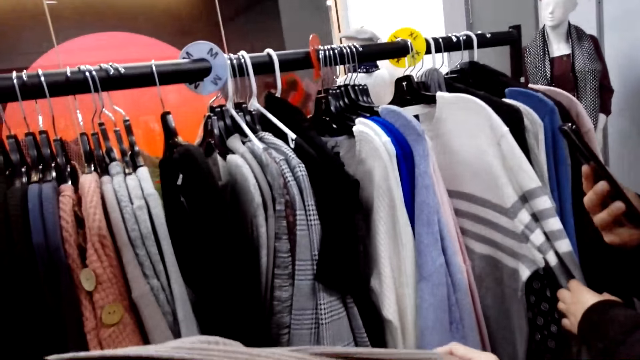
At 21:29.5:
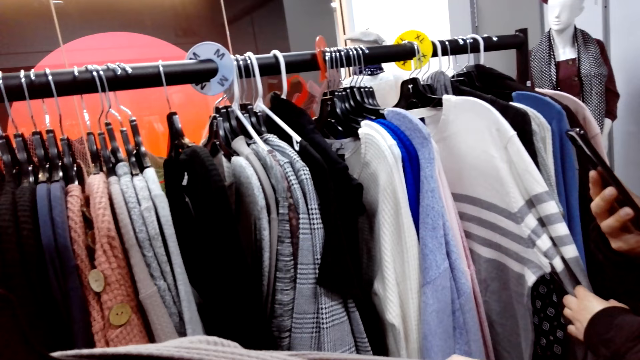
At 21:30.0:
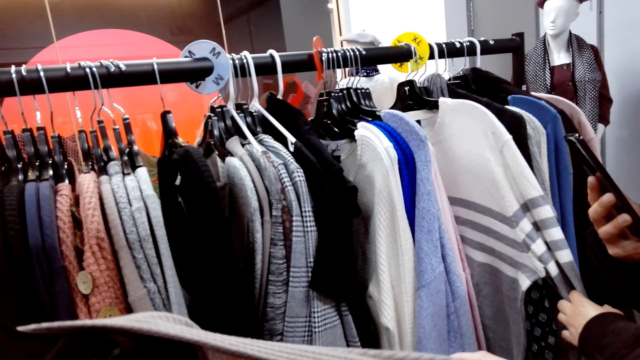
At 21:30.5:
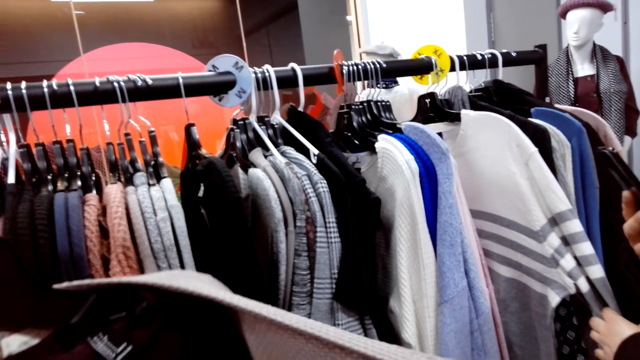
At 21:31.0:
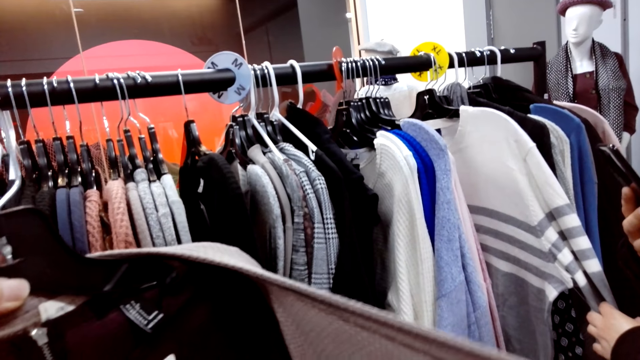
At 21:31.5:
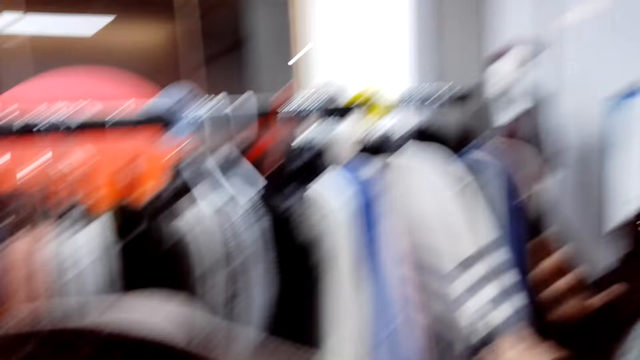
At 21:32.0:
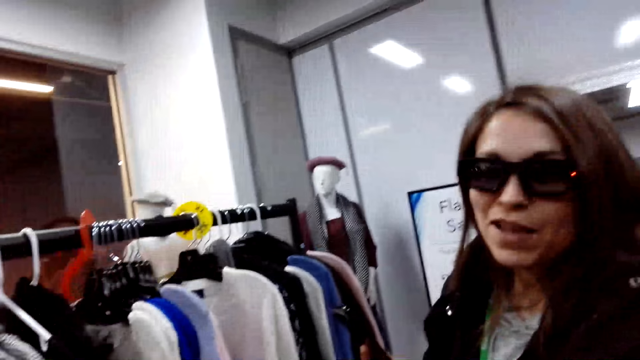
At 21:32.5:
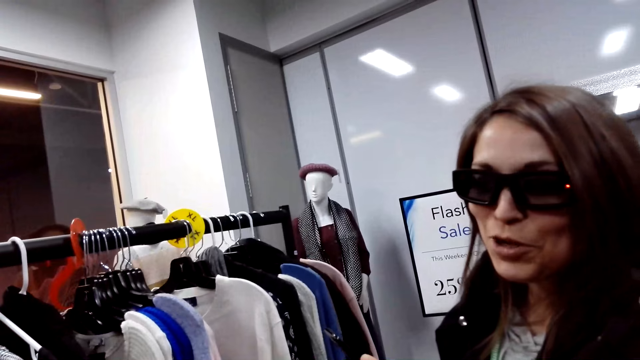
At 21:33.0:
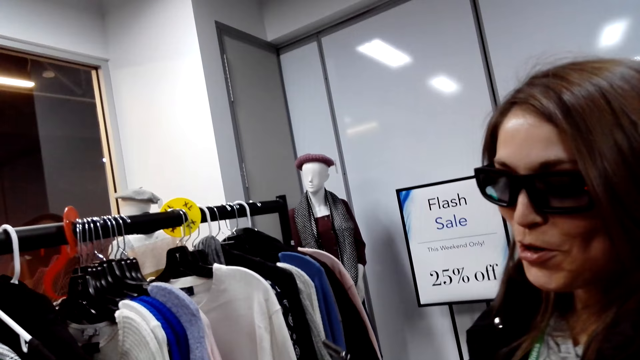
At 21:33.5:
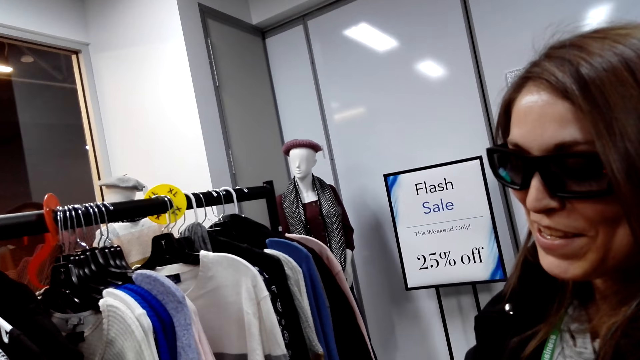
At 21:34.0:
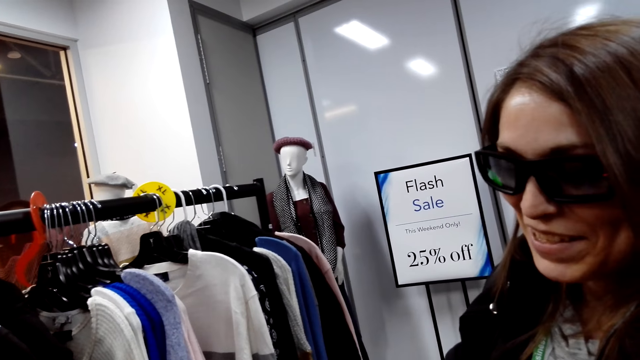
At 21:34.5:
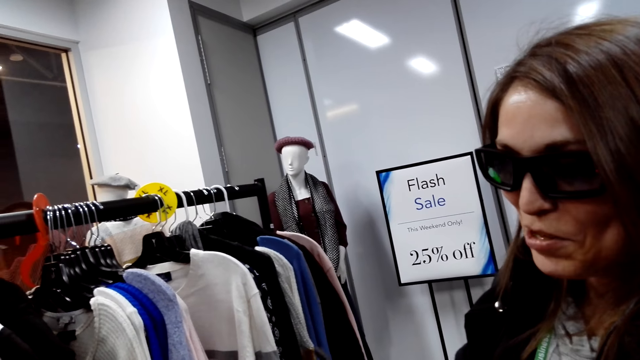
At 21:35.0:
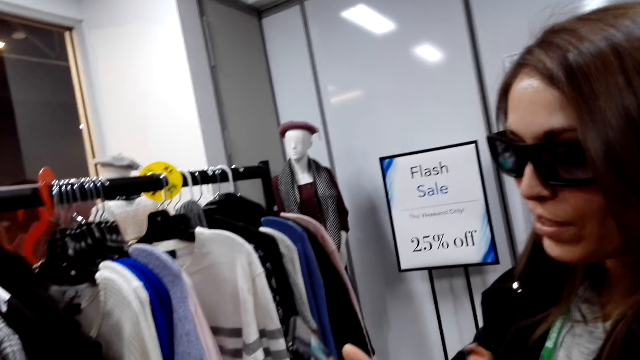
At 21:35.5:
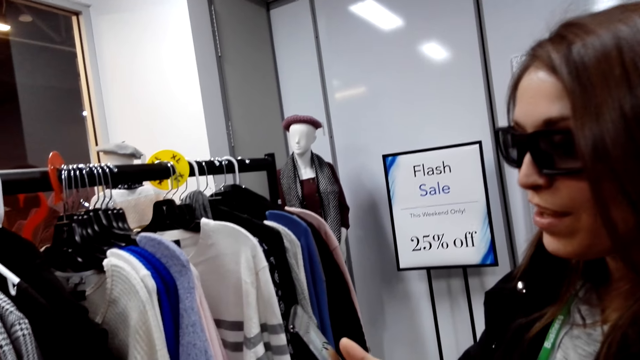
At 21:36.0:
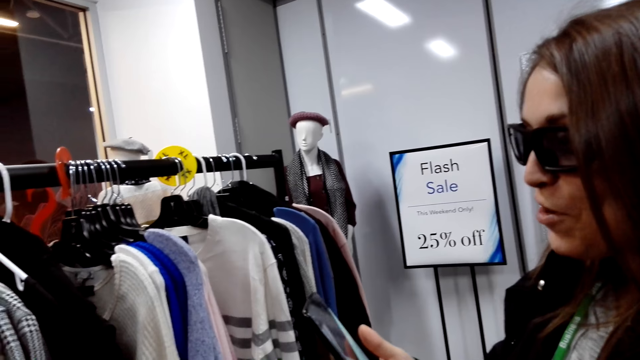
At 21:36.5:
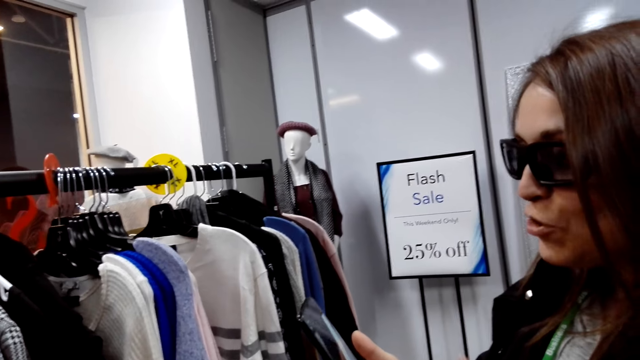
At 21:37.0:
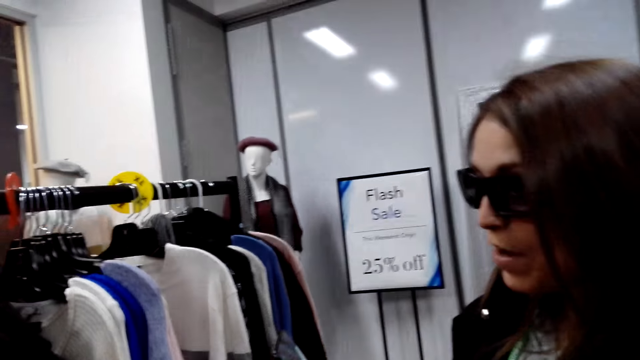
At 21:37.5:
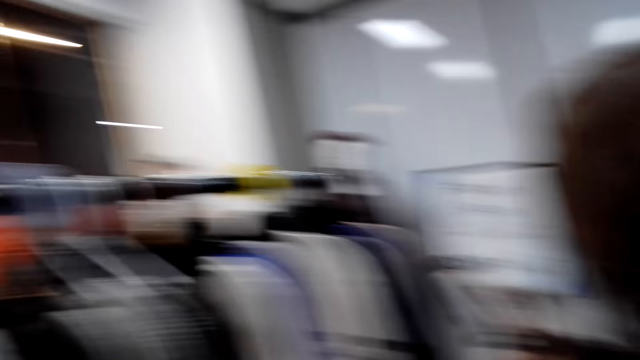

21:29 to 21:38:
Someone talks in the store.

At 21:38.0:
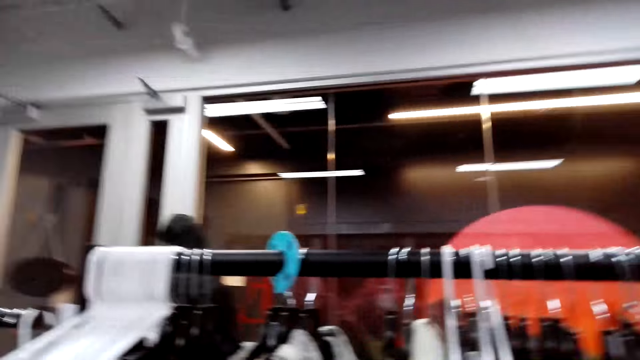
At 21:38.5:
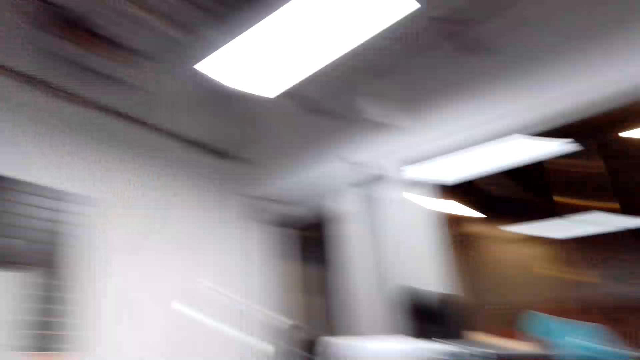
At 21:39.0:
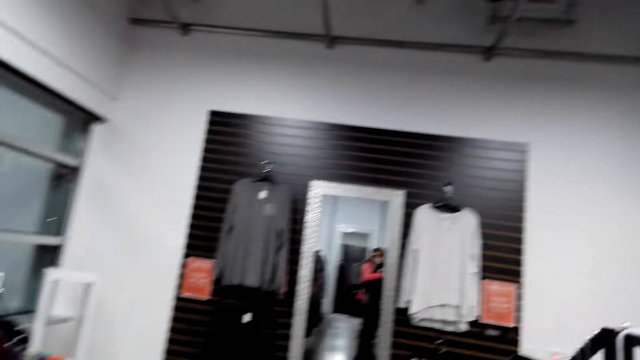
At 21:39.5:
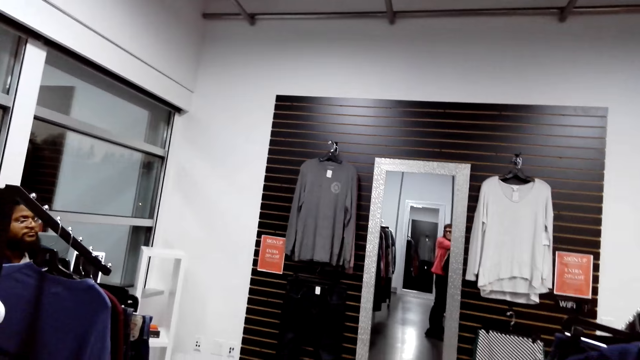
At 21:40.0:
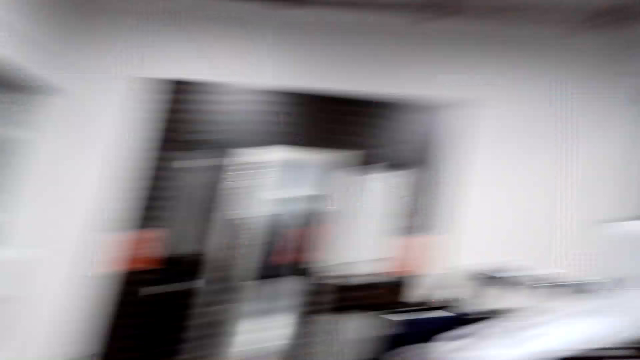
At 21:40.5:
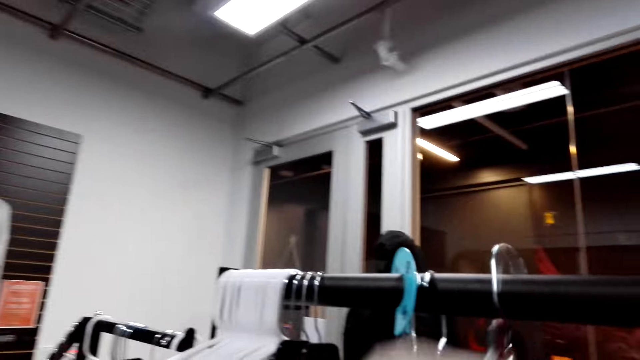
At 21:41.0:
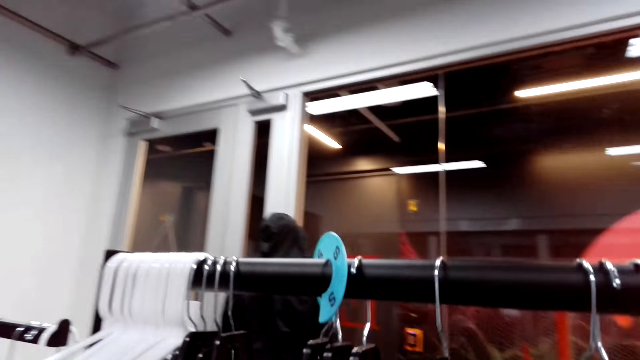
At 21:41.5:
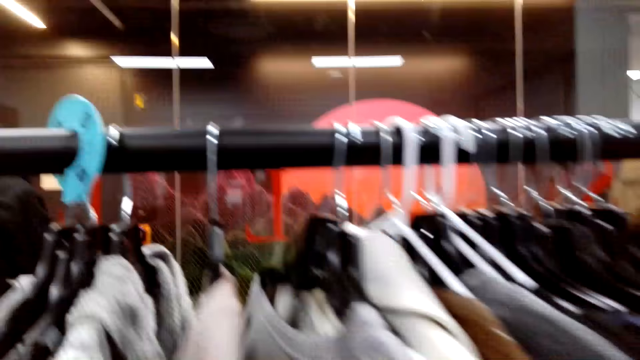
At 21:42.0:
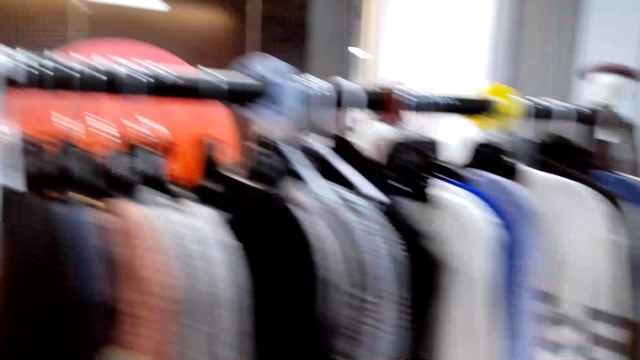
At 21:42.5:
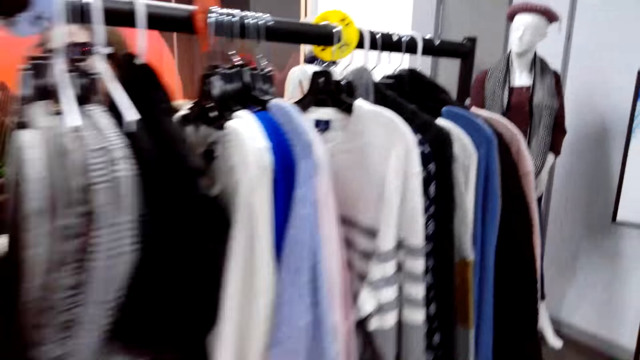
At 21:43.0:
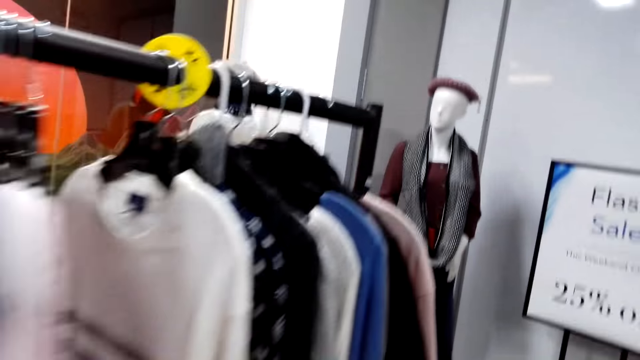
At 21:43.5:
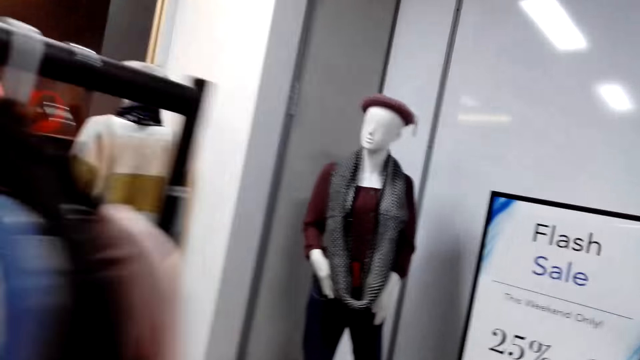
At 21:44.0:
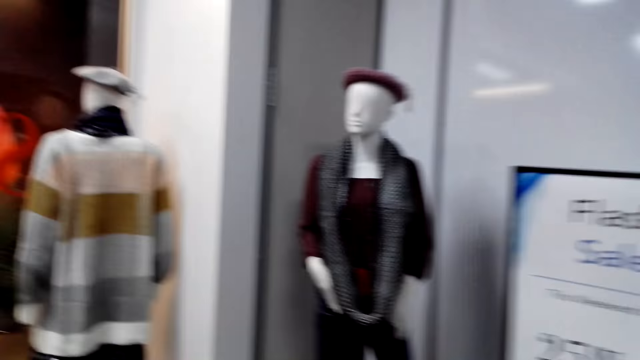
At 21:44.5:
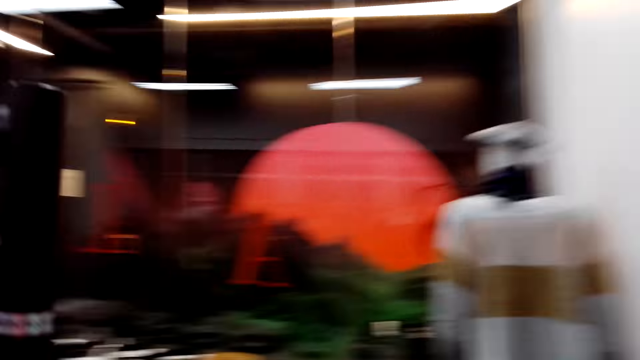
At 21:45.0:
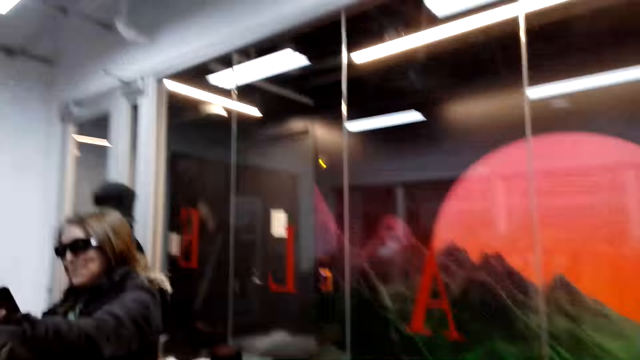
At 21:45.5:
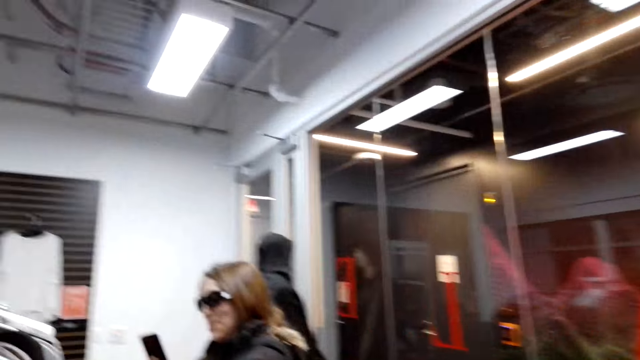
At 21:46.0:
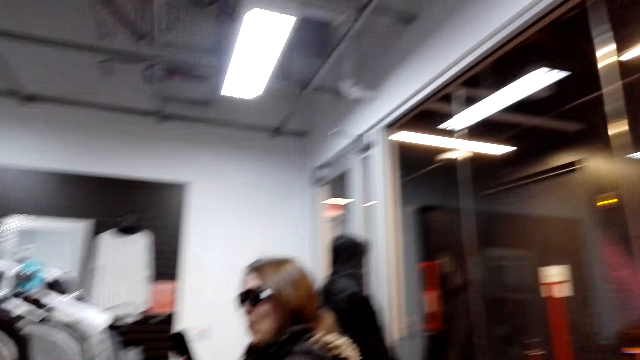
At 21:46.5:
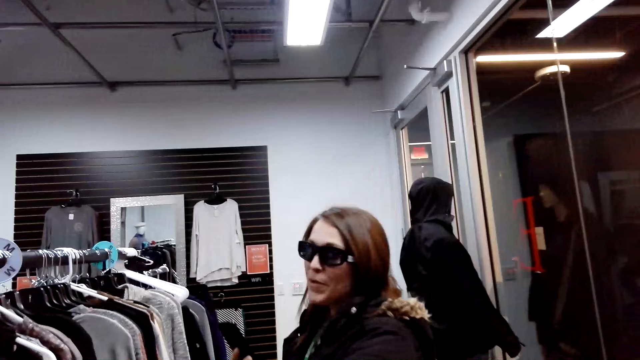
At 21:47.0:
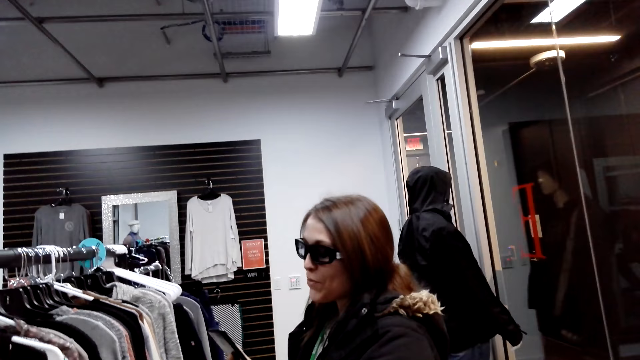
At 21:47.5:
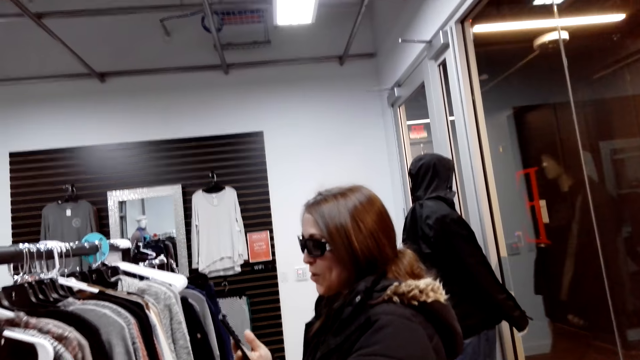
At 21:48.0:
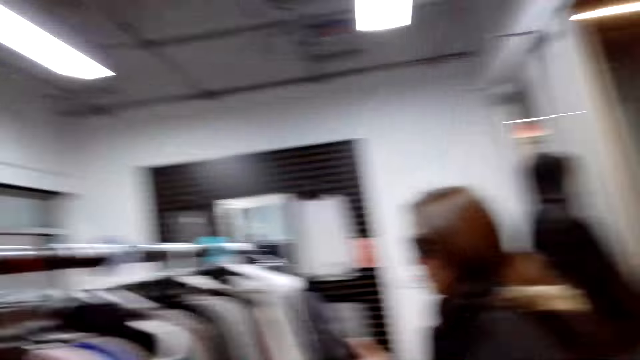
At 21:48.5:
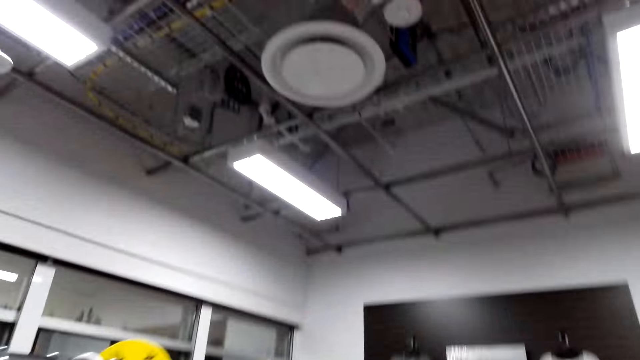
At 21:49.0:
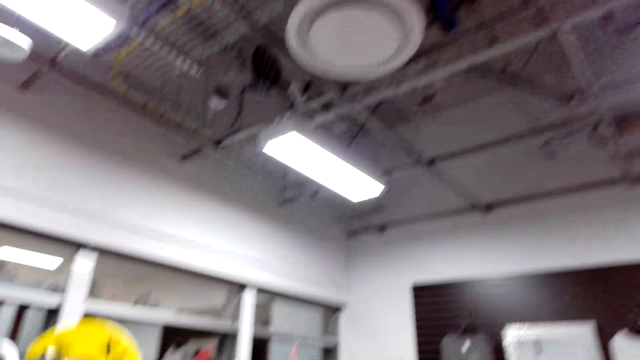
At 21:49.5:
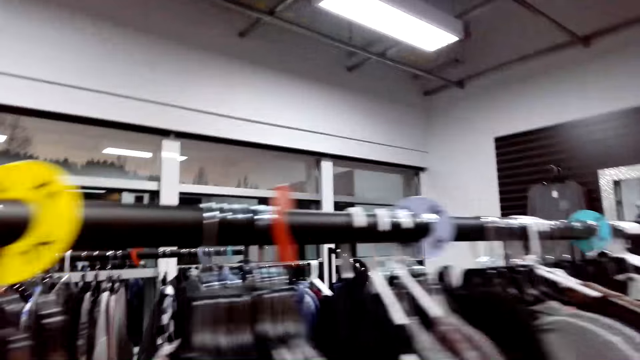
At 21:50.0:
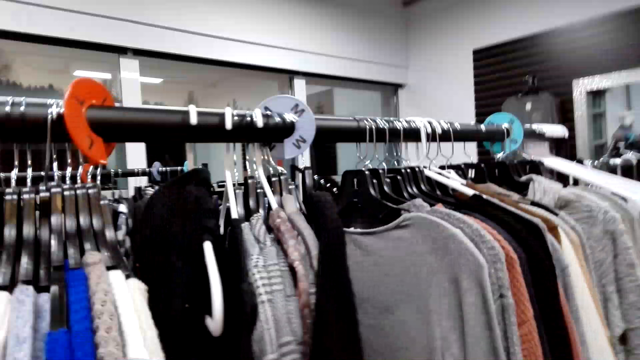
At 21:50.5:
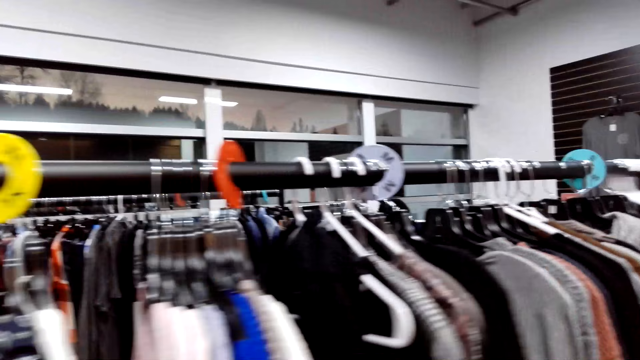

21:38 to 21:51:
The camera wearer talks in the store. They hang the cloth on the rack and walk in the store. Someone uses the phone. The person talks in the store. The camera wearer looks around the store.
